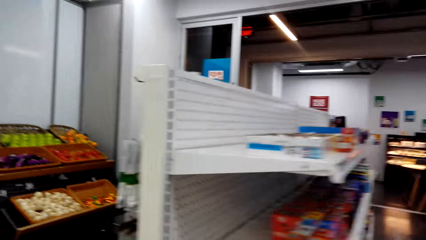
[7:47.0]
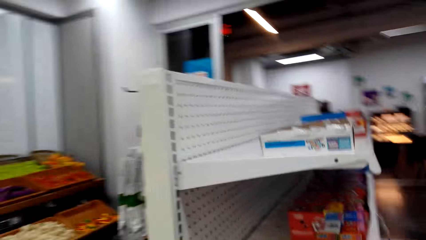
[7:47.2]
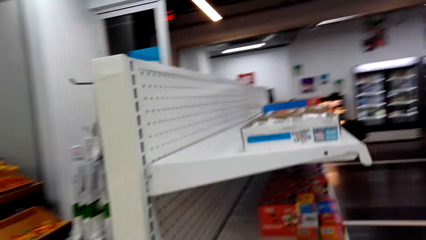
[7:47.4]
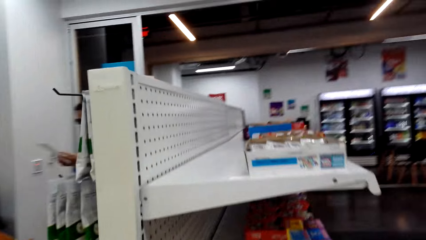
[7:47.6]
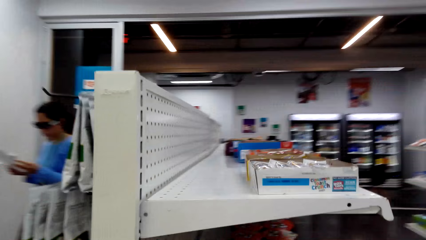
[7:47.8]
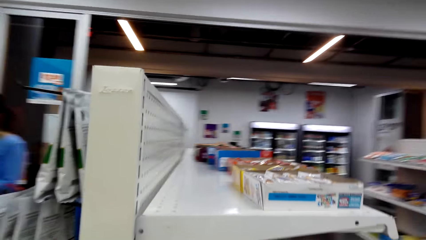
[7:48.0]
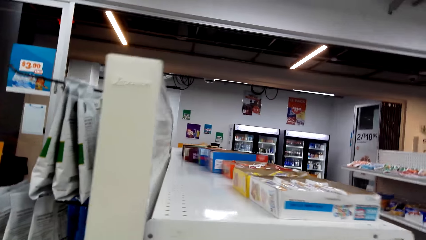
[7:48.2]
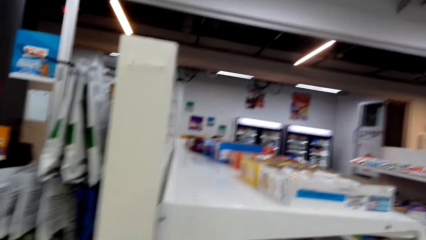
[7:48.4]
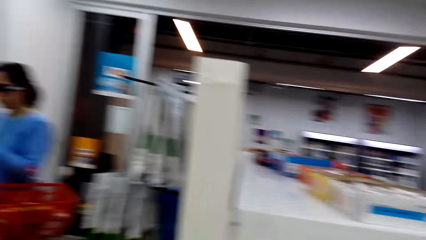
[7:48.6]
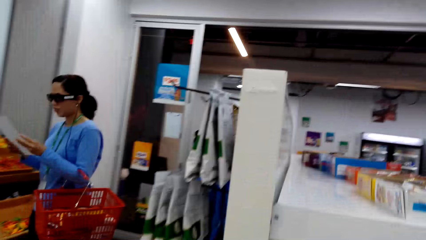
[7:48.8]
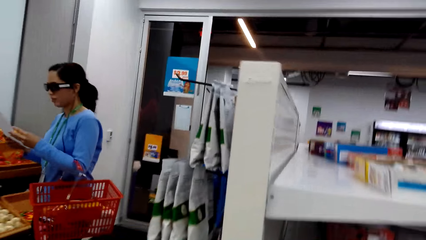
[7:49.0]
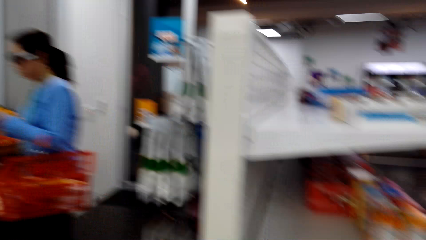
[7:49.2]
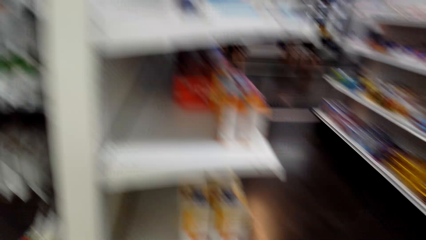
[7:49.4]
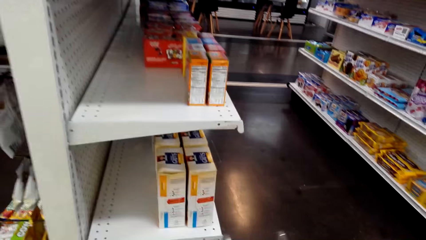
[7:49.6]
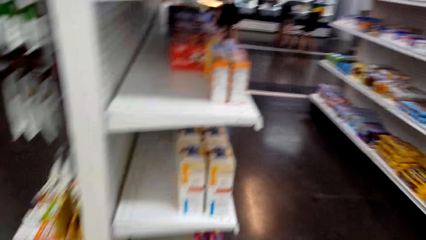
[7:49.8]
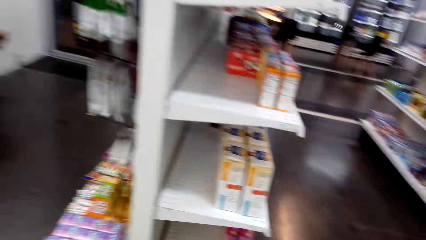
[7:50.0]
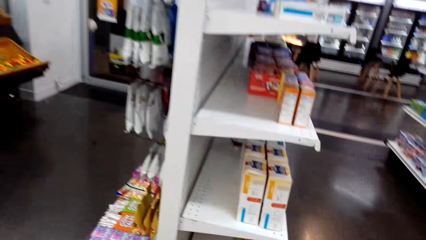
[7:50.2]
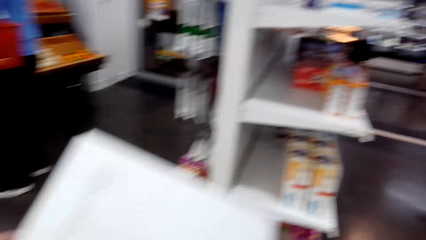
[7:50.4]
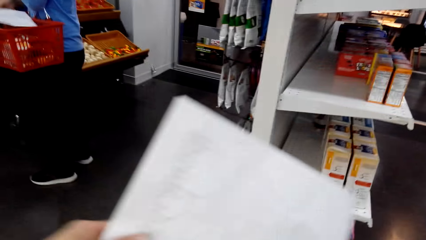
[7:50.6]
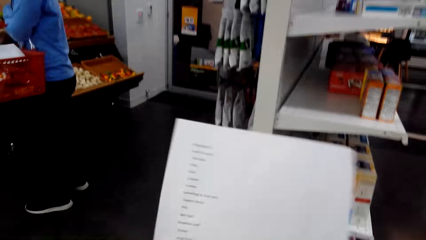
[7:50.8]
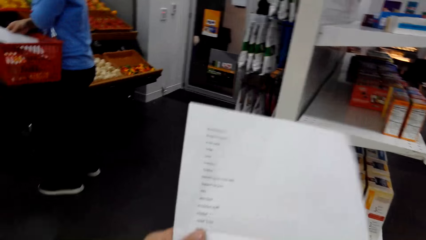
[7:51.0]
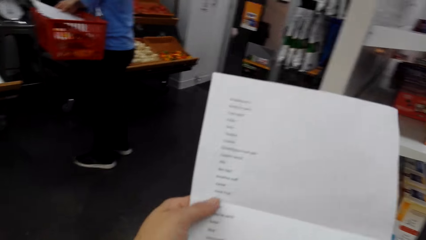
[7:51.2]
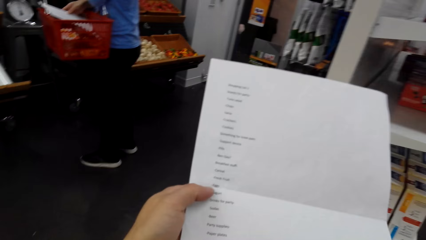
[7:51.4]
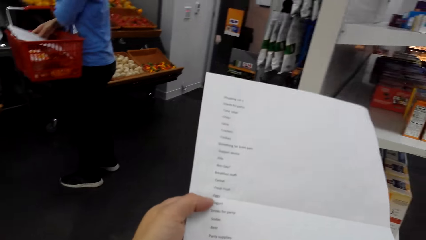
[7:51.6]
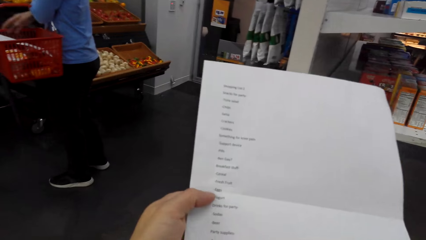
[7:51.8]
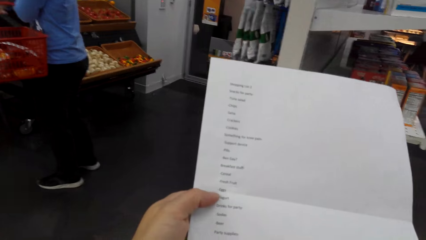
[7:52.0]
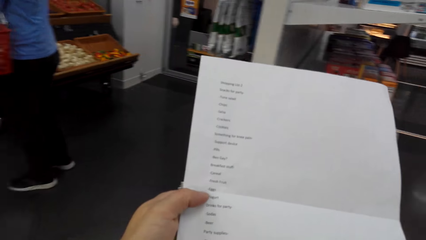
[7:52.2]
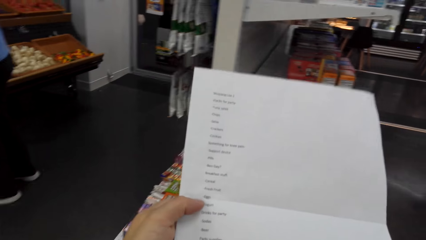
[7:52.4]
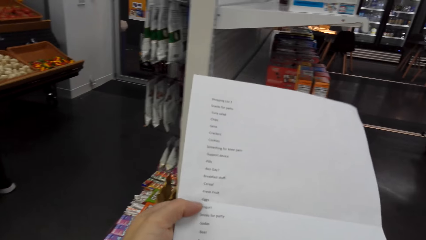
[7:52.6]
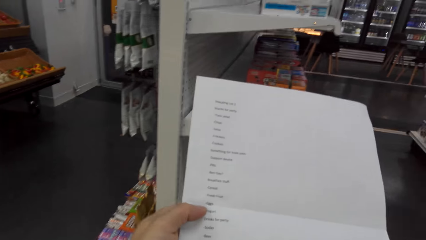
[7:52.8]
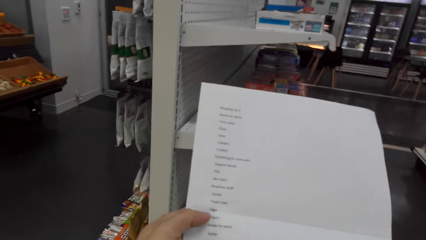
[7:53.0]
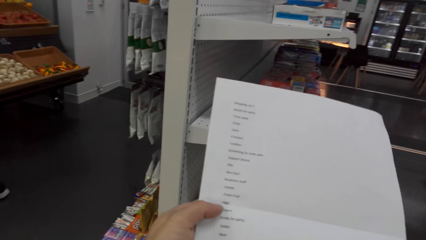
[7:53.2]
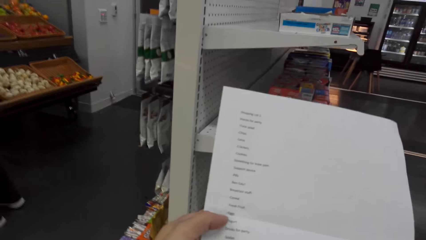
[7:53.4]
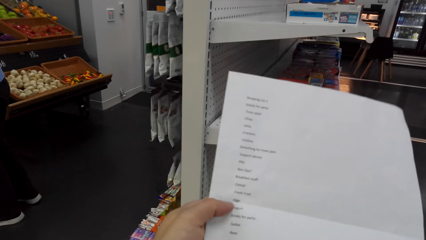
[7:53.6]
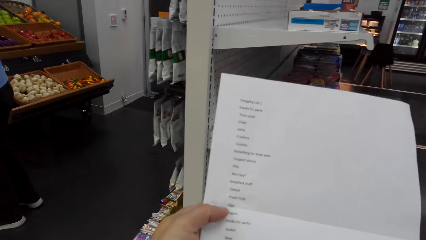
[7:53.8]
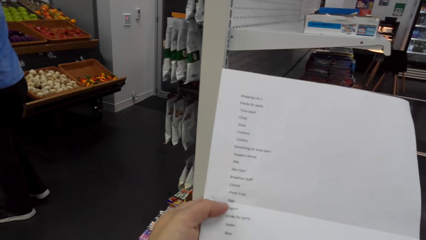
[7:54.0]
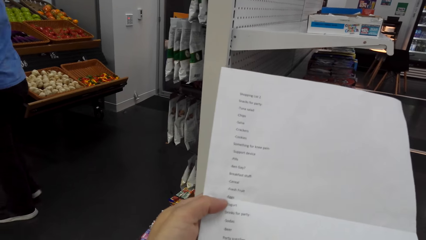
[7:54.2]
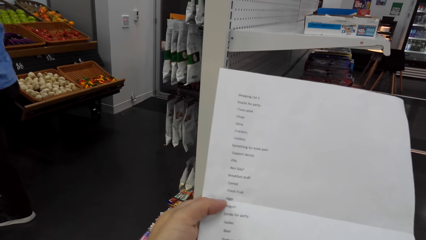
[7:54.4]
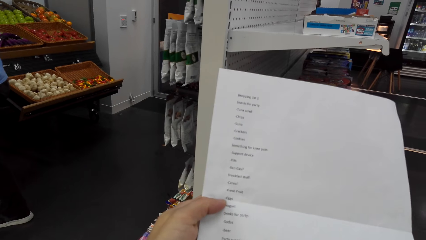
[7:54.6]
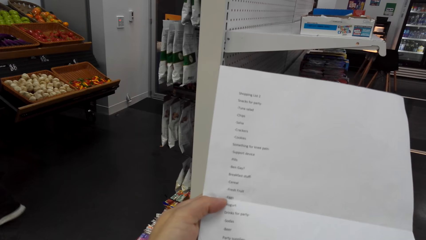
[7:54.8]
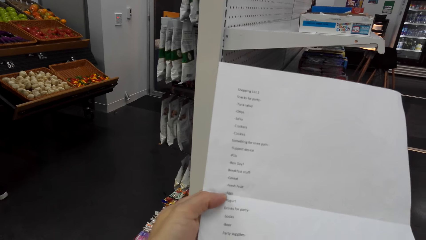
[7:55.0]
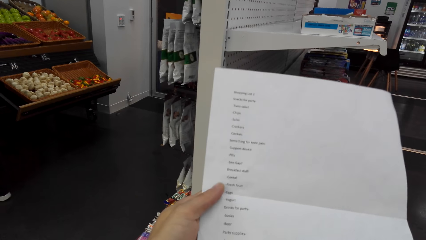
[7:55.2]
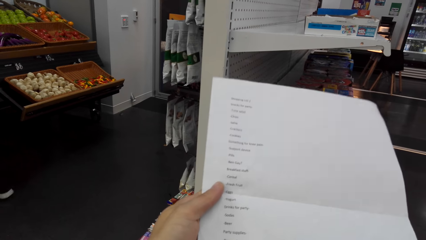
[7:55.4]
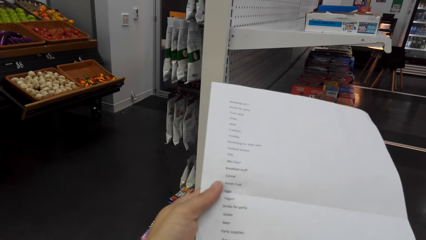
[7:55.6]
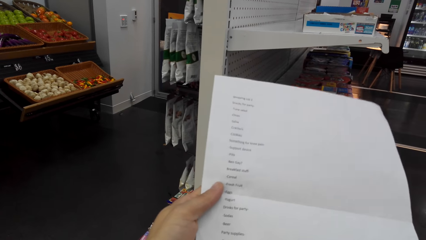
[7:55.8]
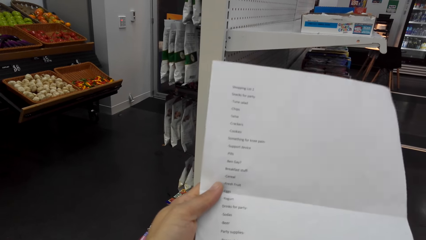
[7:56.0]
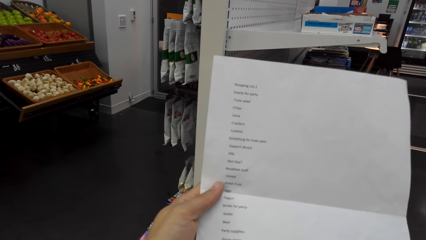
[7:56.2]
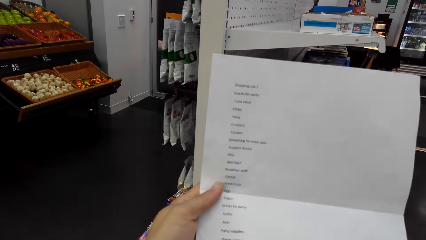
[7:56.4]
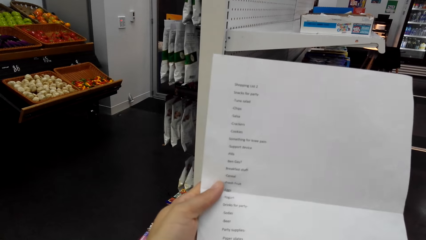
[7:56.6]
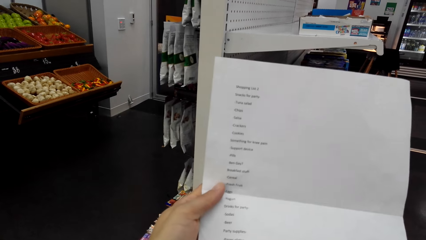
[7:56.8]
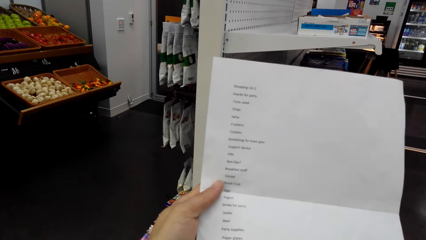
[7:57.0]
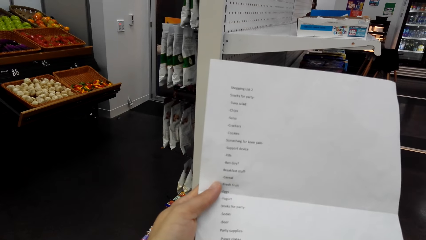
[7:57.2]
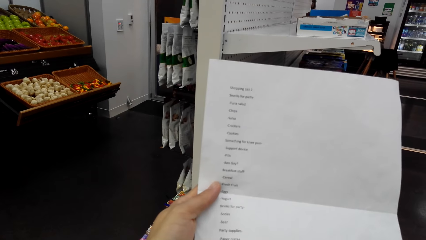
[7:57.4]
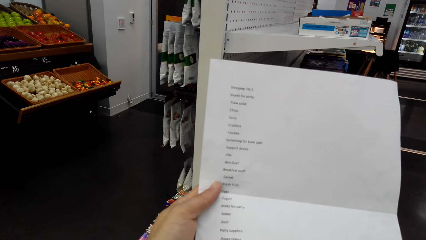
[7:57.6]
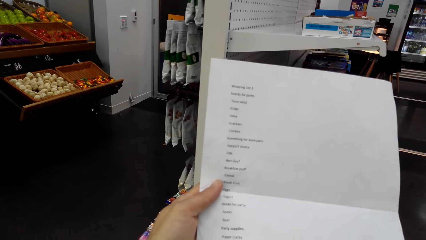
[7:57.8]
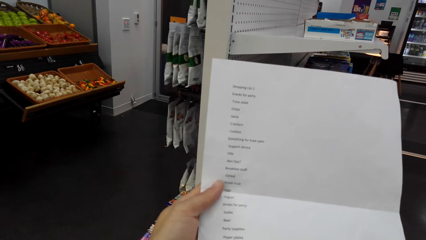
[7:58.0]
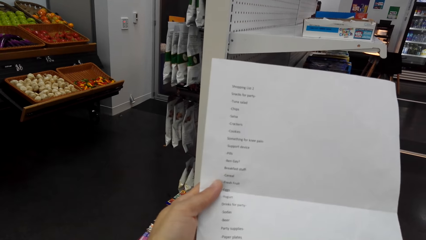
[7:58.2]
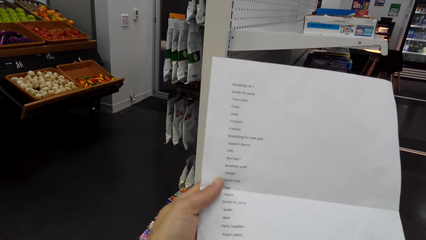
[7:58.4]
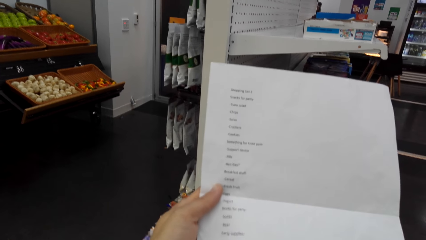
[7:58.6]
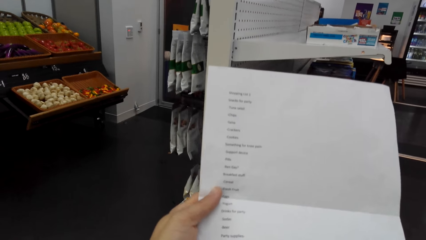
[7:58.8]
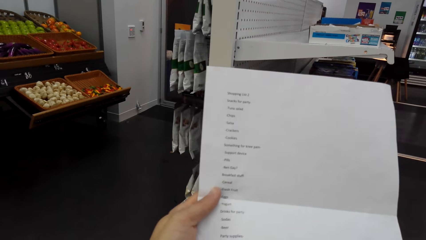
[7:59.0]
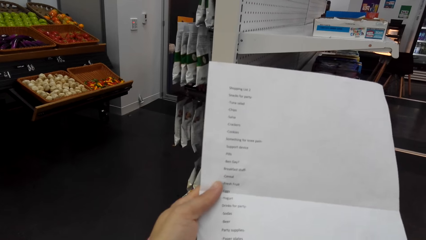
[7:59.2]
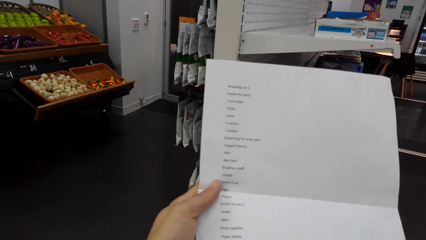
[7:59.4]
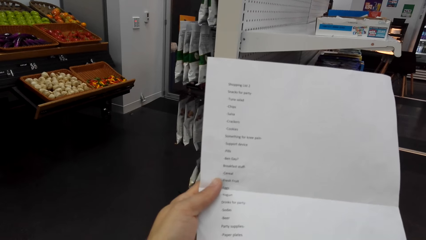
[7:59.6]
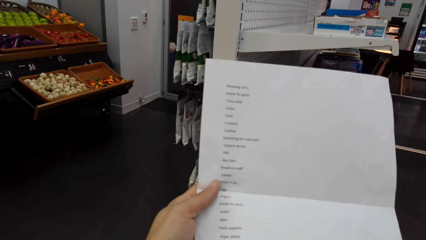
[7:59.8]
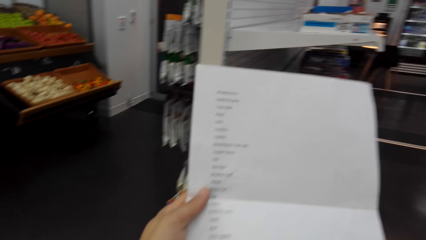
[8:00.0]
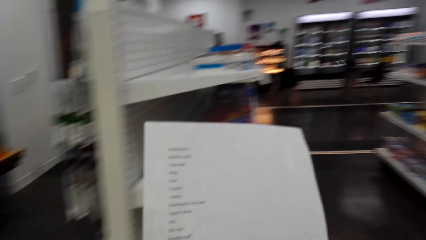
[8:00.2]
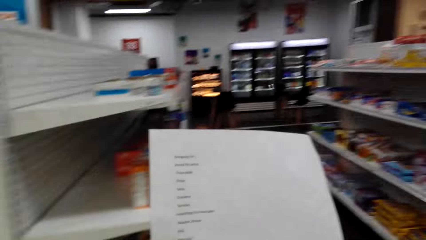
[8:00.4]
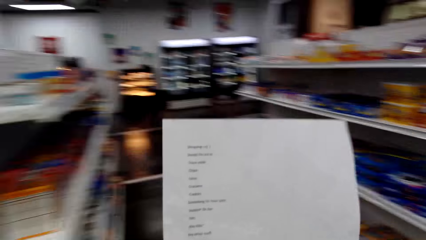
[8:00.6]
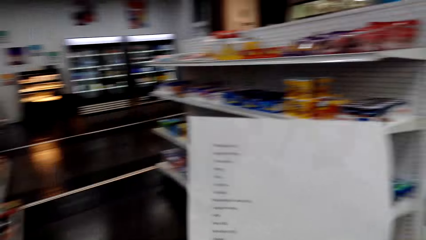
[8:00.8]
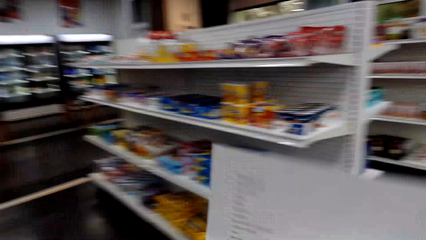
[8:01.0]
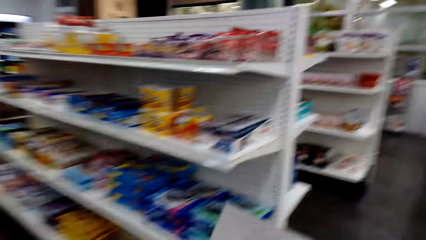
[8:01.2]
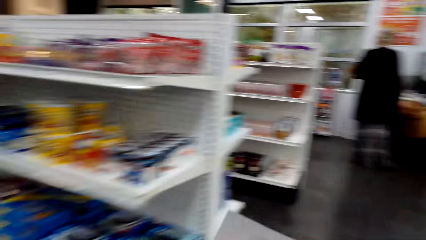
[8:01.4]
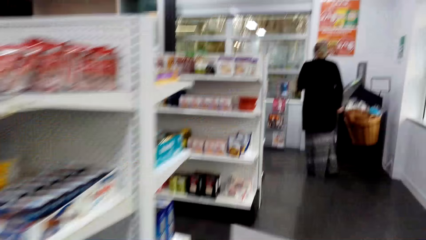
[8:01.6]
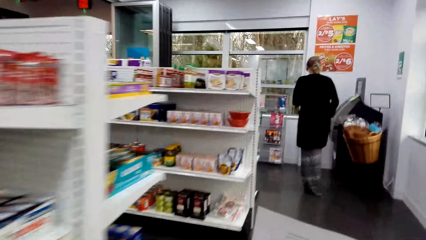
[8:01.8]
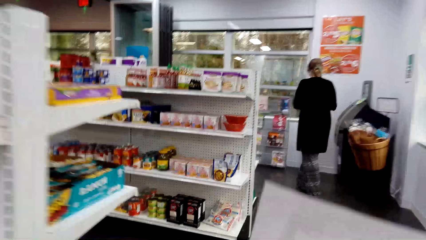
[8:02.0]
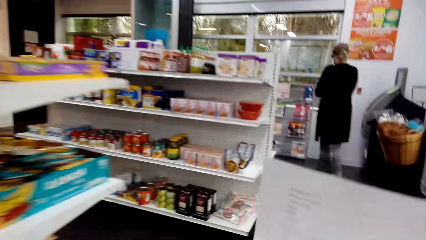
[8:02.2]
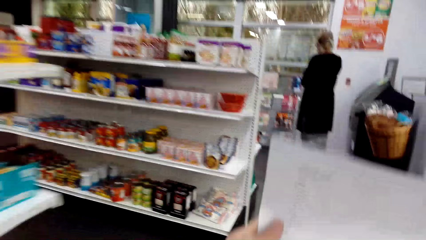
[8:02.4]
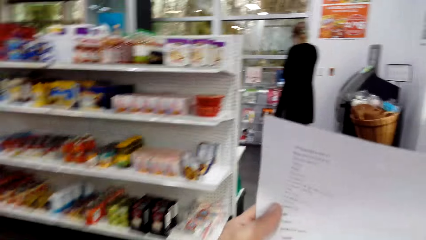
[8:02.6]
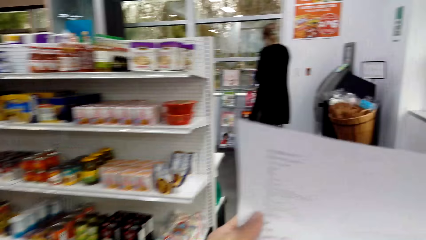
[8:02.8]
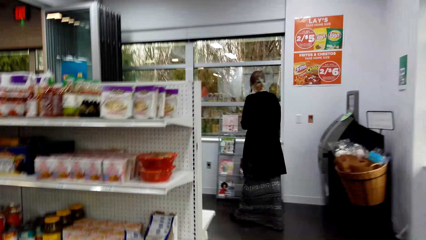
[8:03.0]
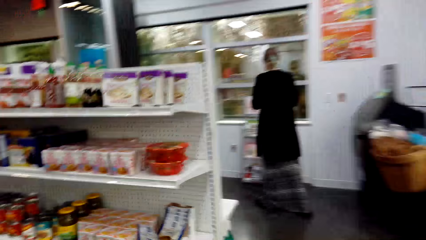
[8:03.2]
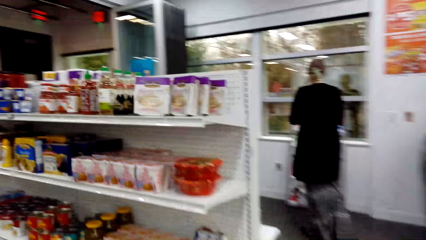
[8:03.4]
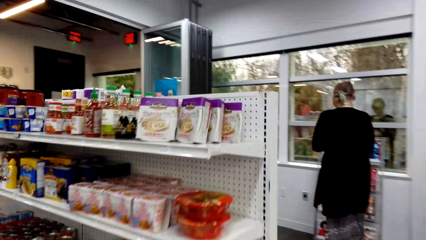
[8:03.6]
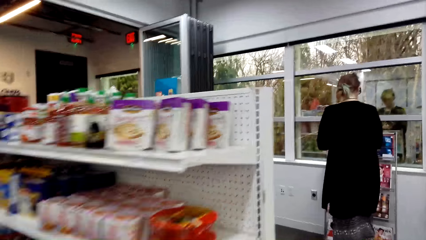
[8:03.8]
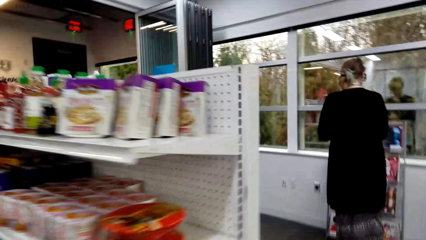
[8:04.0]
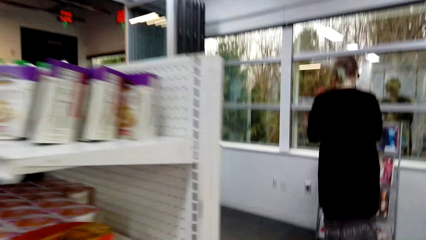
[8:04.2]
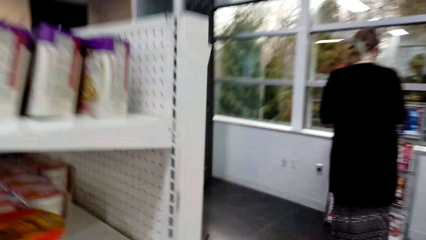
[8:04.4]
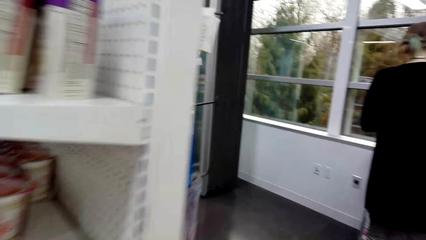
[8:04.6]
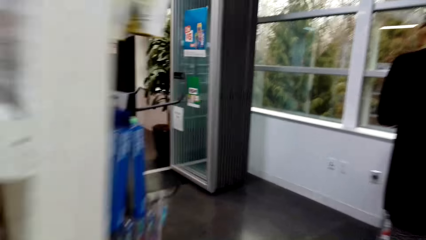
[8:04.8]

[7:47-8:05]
The camera wearer converses with a woman. They look at the record paper. They walk around the supermarket. They look at the record paper. They converse with the woman. They look at the record paper.
